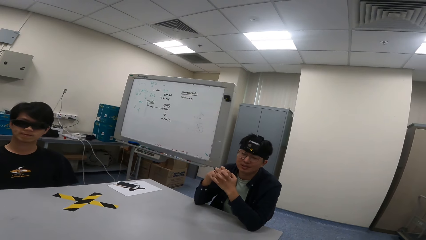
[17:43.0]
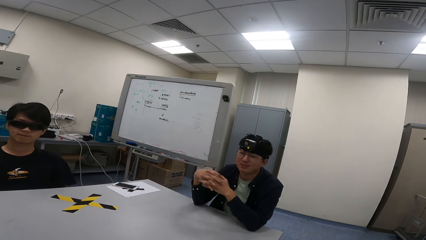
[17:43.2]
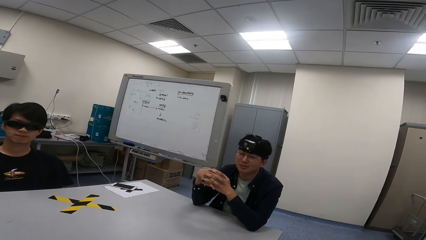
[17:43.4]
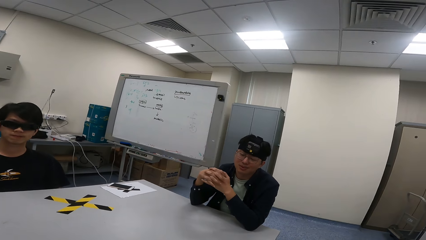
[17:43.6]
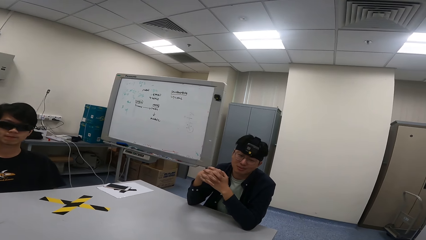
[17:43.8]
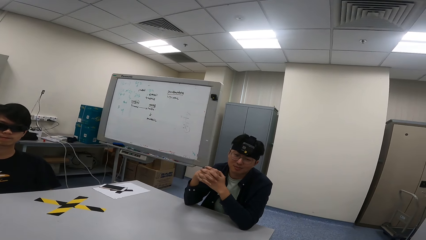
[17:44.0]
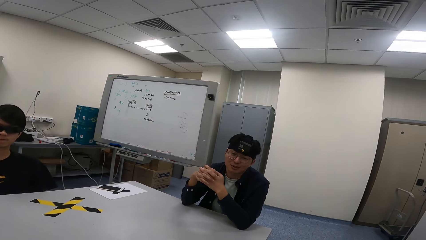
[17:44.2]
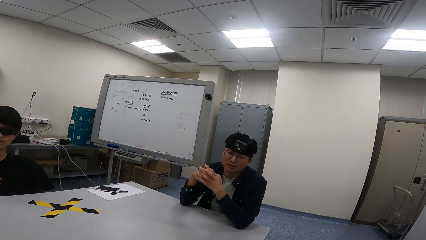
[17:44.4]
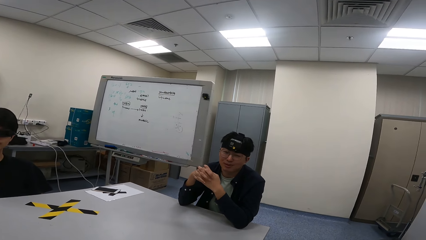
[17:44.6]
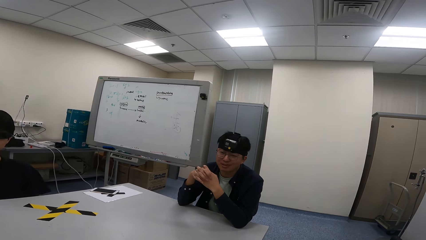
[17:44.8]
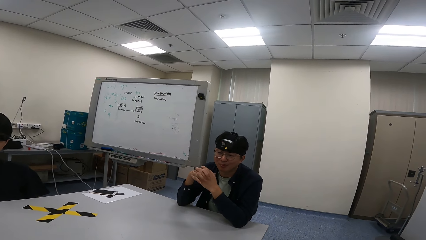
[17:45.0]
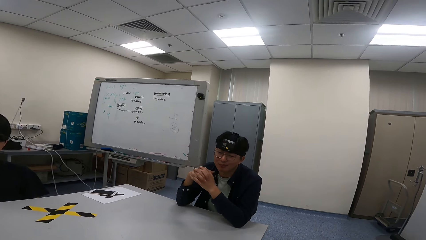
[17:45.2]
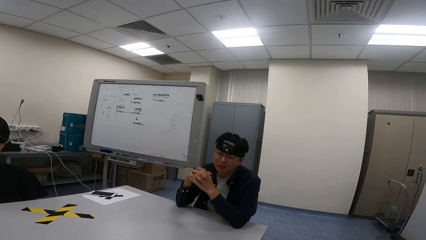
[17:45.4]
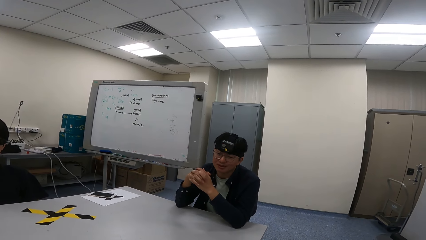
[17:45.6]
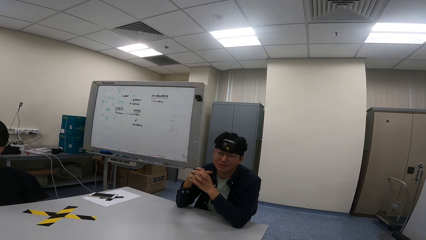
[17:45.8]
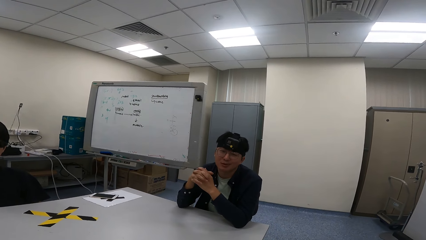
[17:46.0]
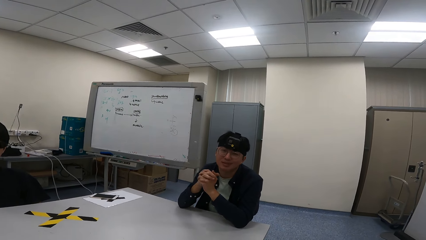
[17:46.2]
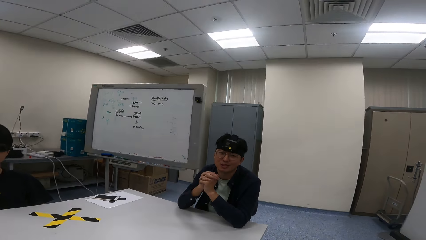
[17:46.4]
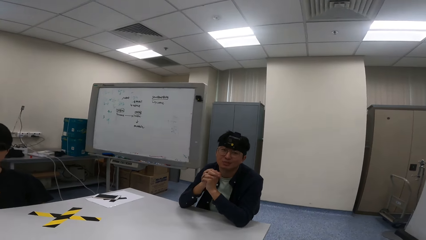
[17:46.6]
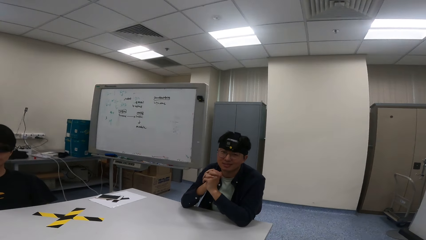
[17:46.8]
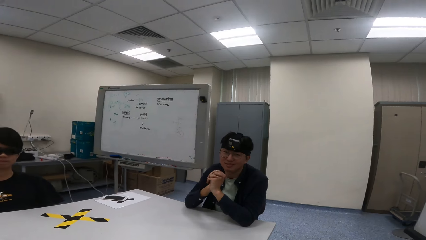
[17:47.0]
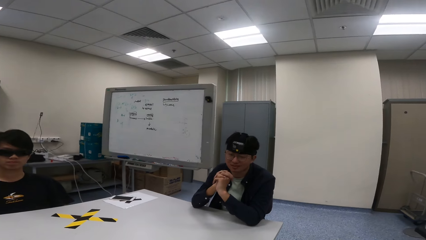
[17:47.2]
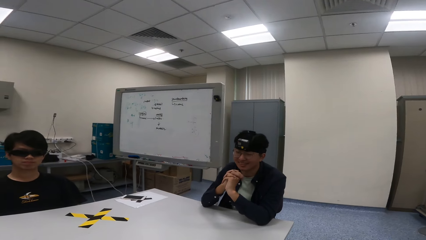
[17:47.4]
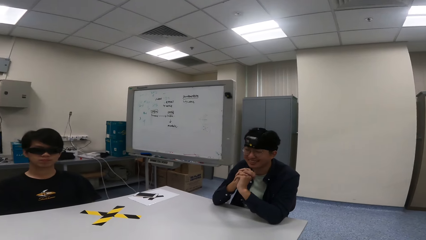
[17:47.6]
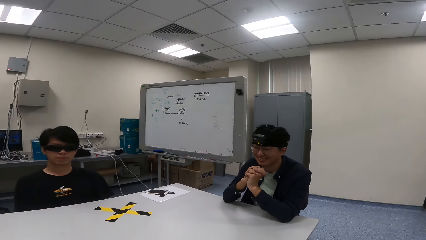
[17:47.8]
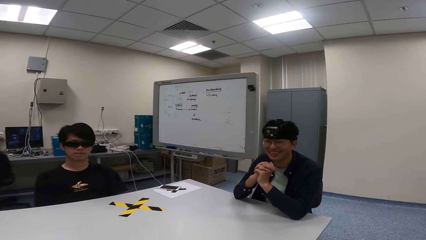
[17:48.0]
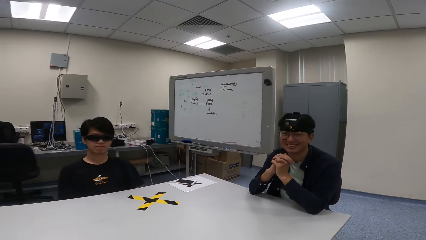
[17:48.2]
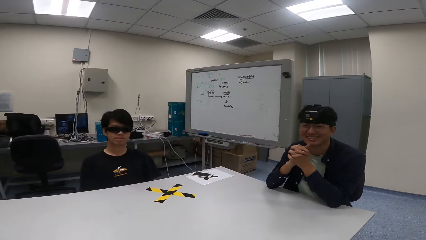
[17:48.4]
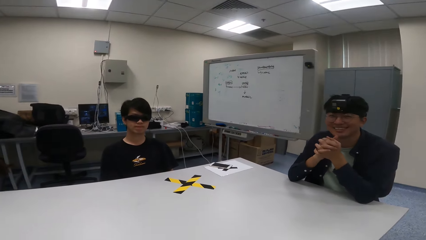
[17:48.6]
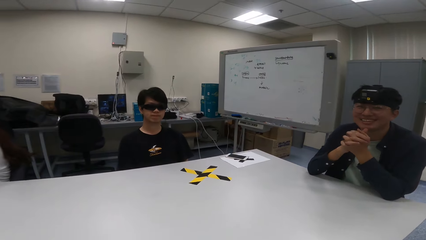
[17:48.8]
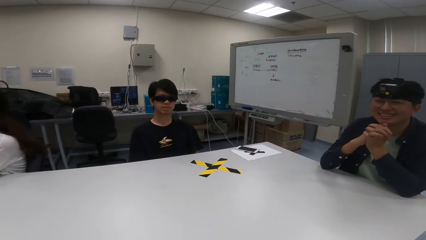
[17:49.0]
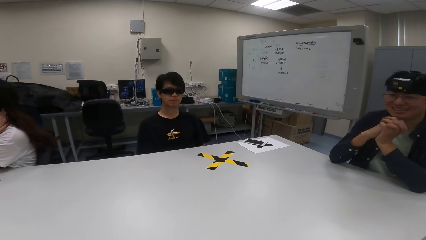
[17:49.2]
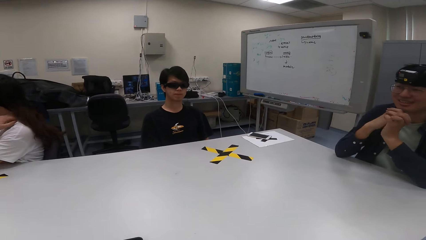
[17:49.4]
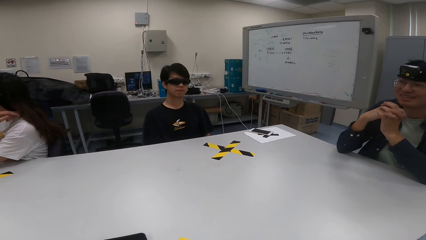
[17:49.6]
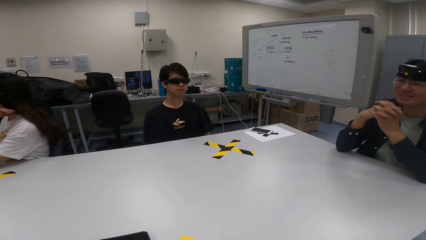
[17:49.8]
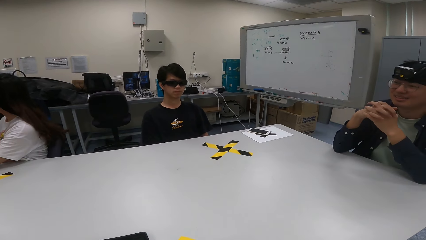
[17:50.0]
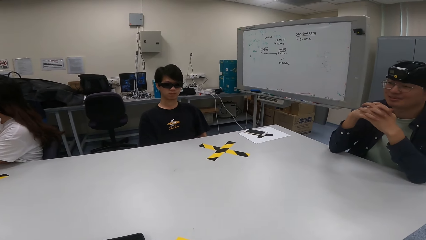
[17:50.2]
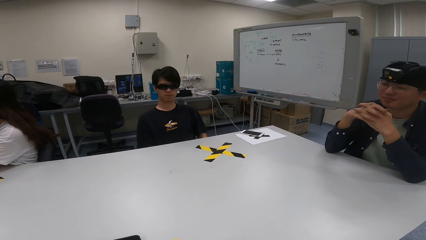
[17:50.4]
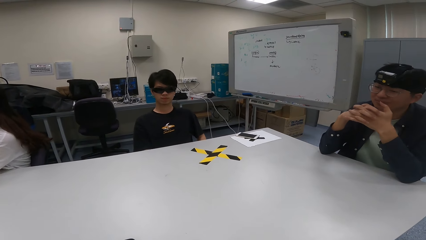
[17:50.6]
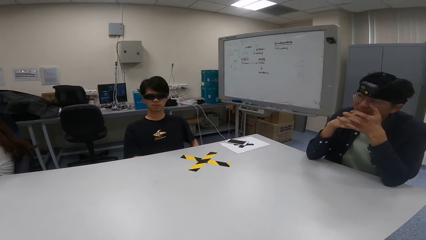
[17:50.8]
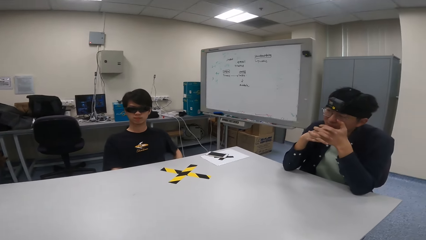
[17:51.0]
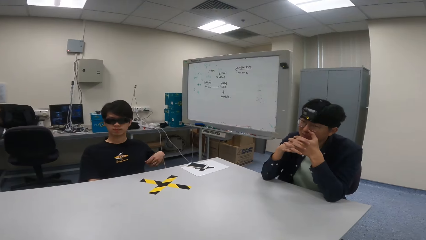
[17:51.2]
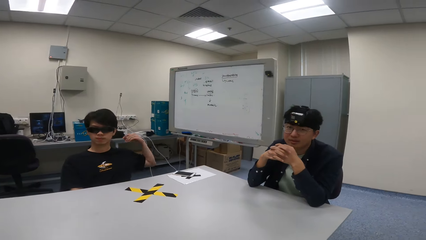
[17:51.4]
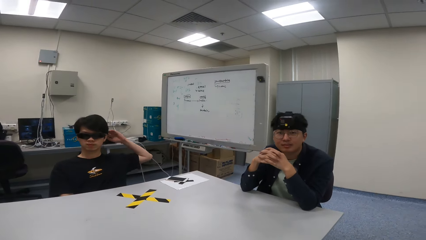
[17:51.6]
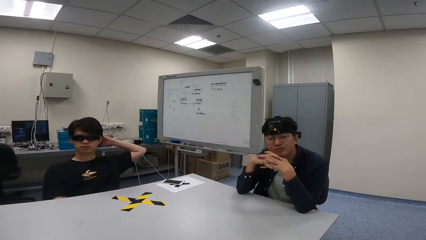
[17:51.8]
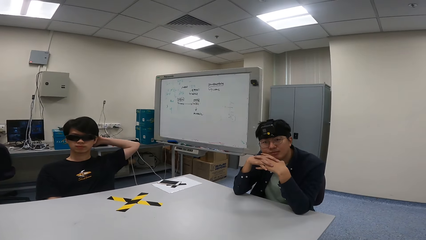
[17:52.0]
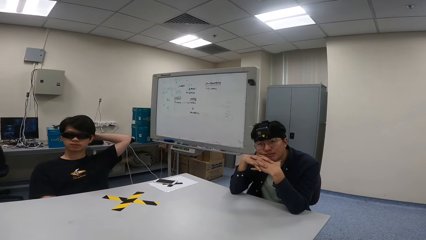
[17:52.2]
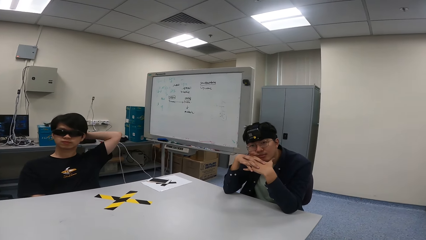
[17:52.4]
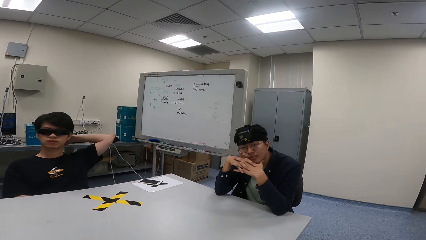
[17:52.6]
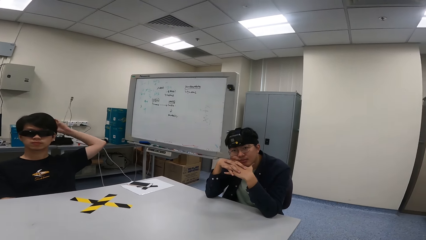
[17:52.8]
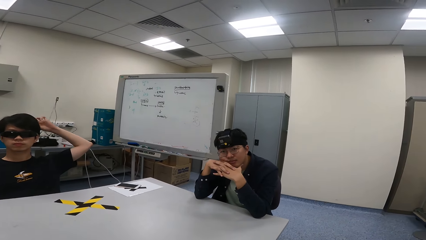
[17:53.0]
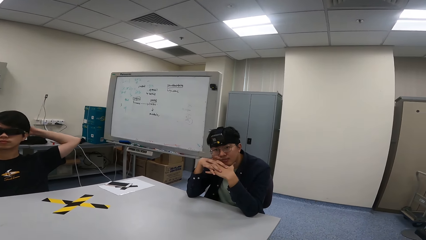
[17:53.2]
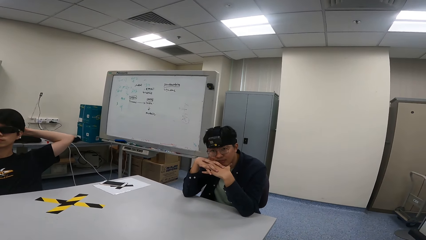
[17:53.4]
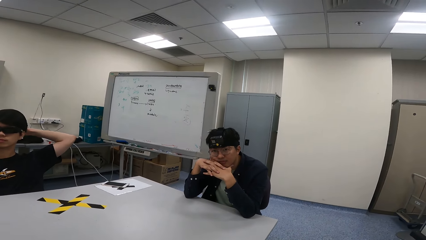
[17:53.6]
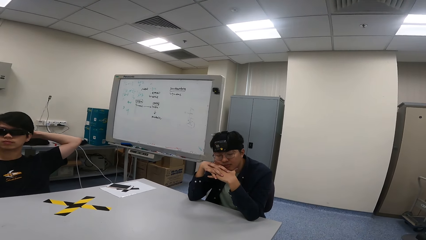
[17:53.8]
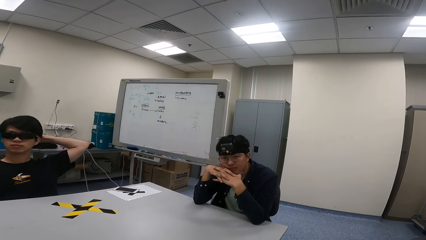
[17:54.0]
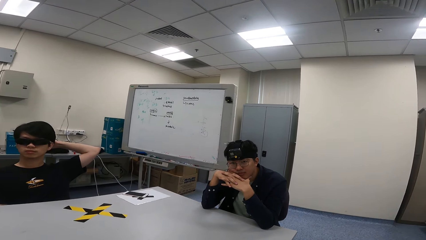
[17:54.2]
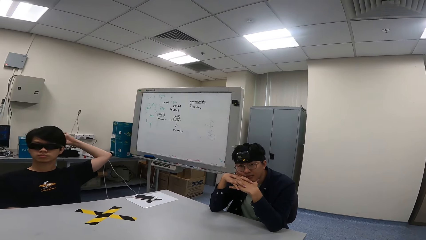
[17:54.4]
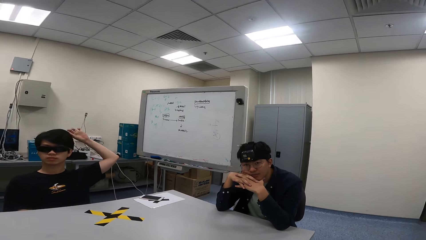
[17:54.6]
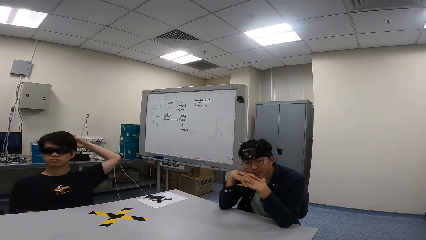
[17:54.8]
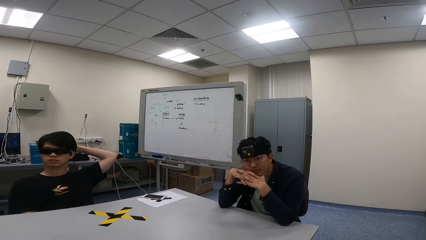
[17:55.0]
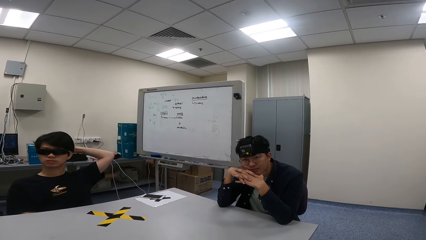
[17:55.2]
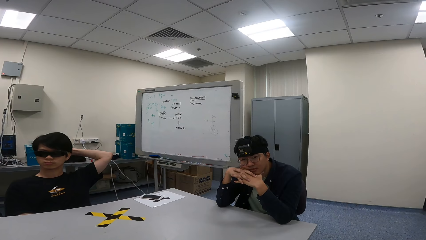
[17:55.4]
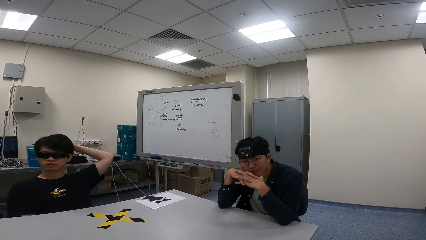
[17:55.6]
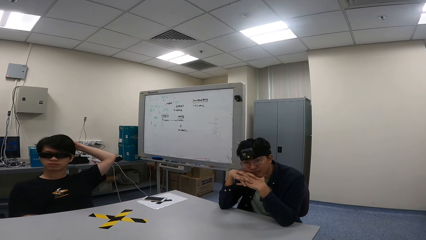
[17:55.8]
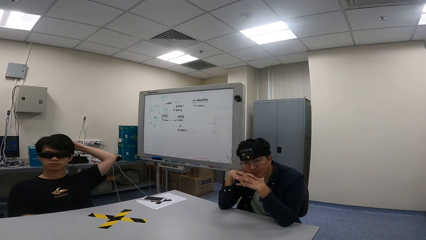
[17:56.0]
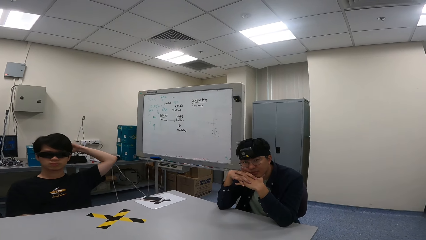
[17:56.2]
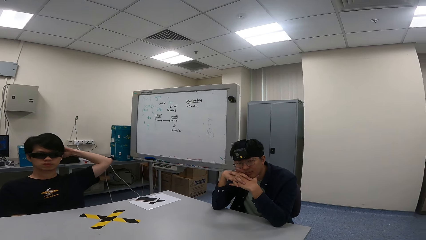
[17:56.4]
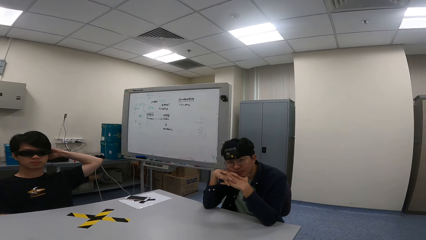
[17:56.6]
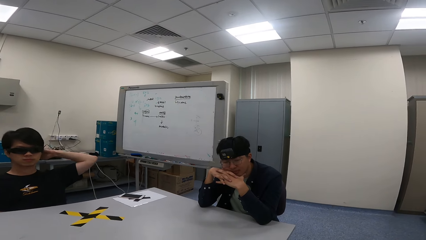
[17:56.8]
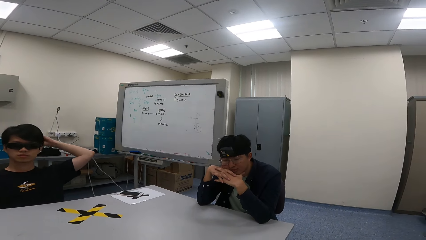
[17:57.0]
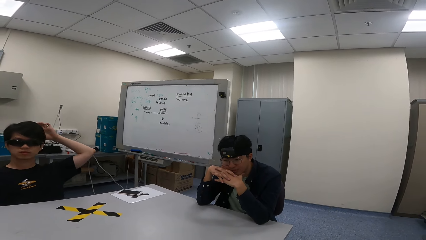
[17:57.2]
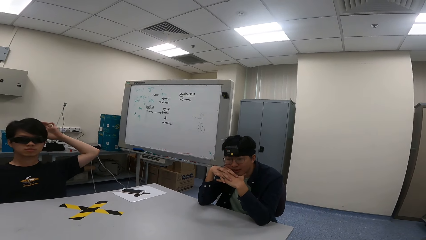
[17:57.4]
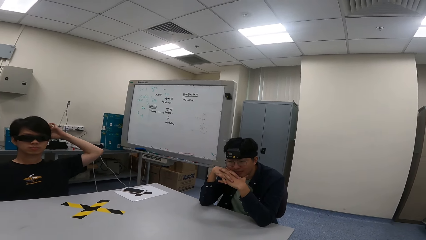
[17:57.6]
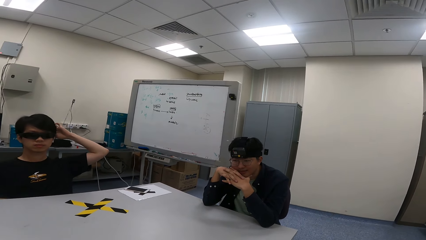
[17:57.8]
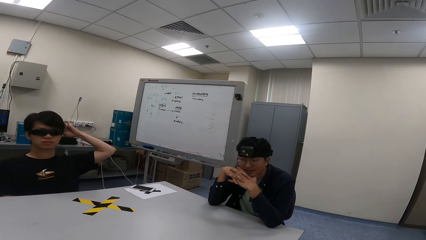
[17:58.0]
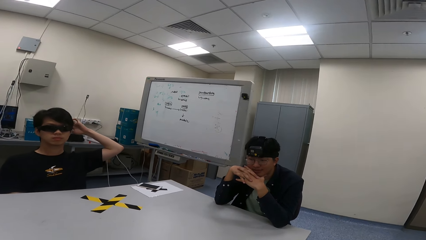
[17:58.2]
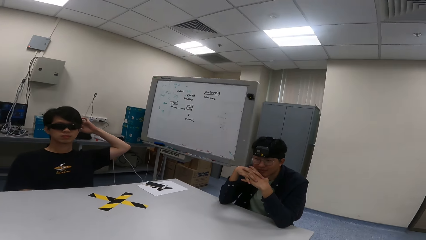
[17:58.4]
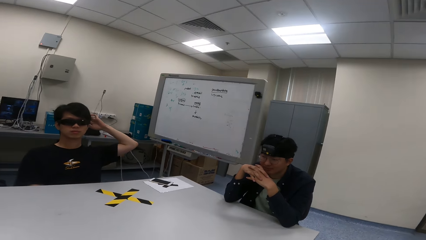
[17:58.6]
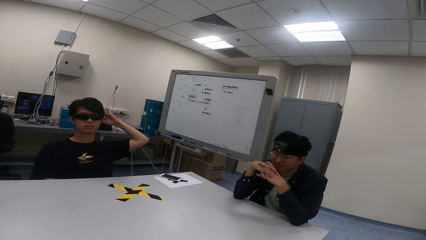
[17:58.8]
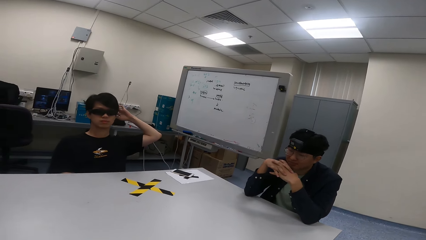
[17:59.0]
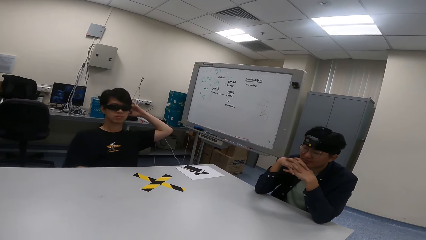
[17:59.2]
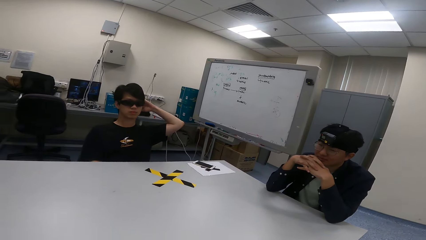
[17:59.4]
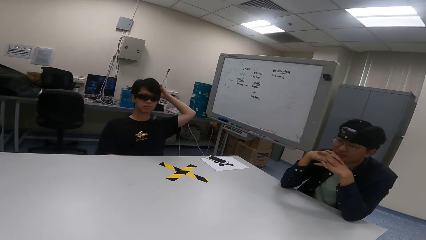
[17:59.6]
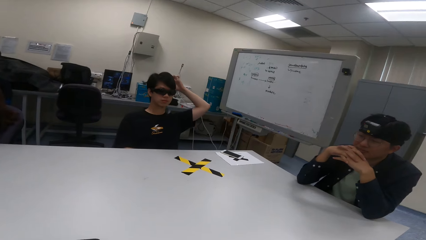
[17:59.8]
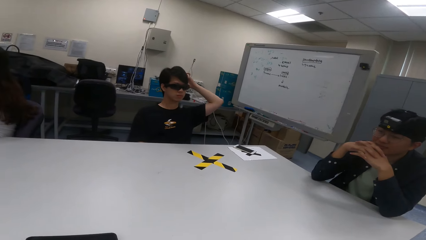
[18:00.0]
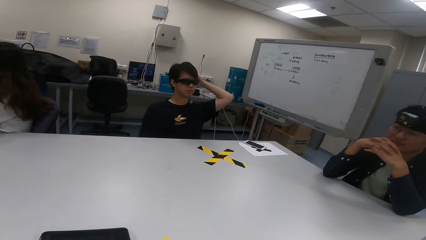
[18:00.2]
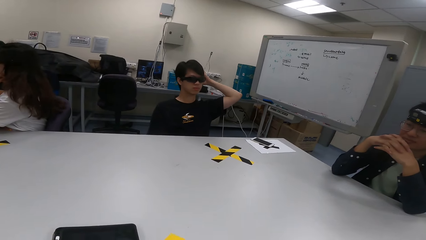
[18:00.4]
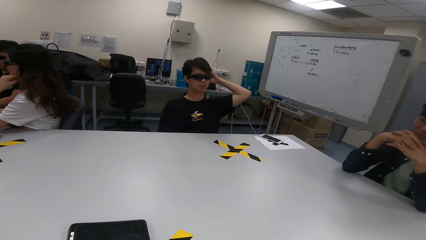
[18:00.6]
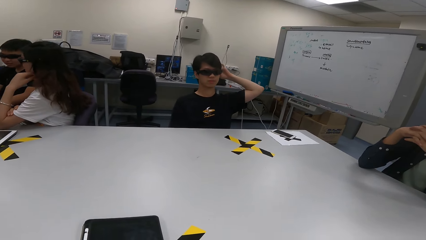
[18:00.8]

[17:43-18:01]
A person nods the head. Another person straightens the hair. The first person nods the head. They nod the head again.
